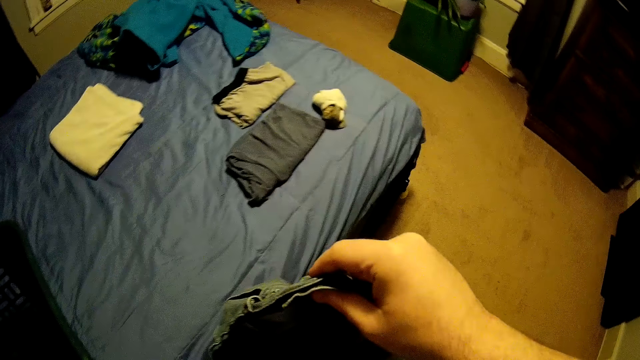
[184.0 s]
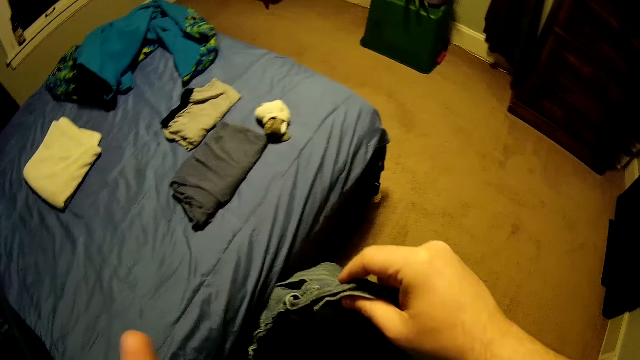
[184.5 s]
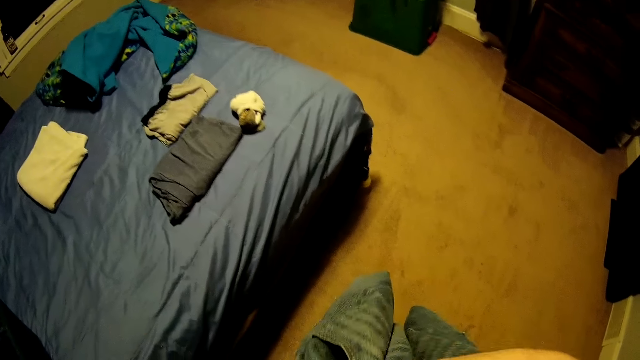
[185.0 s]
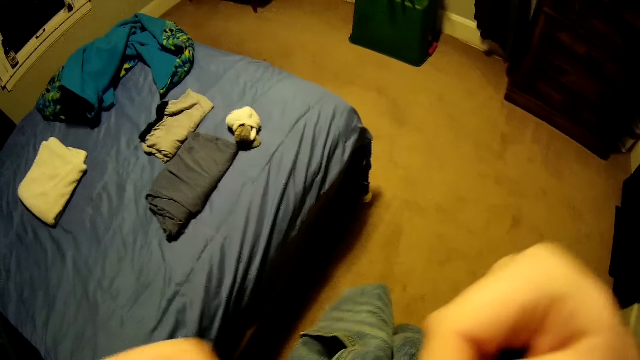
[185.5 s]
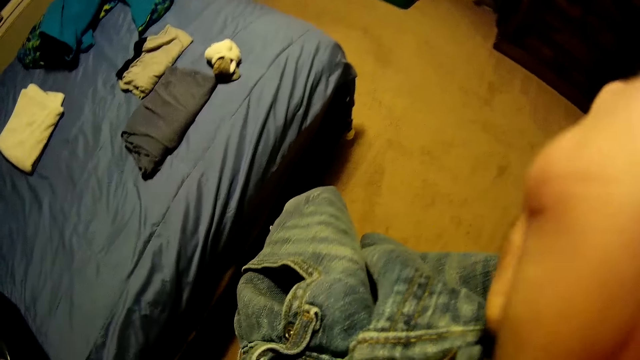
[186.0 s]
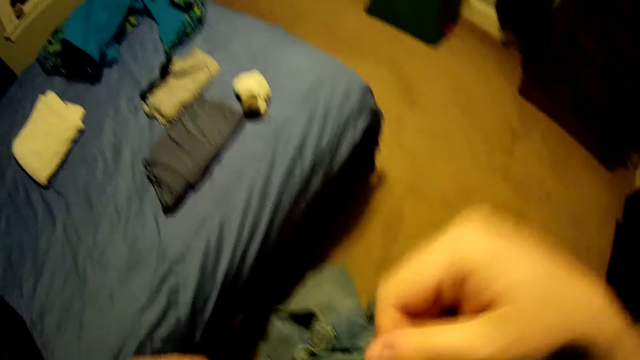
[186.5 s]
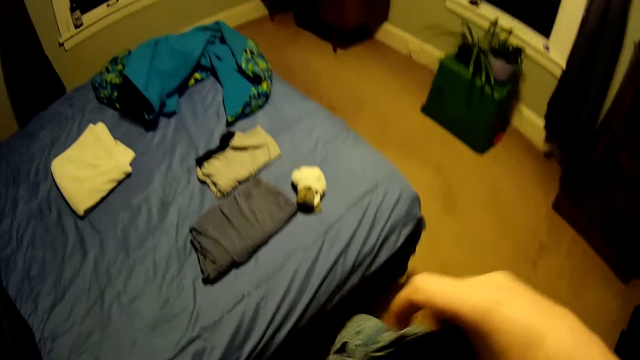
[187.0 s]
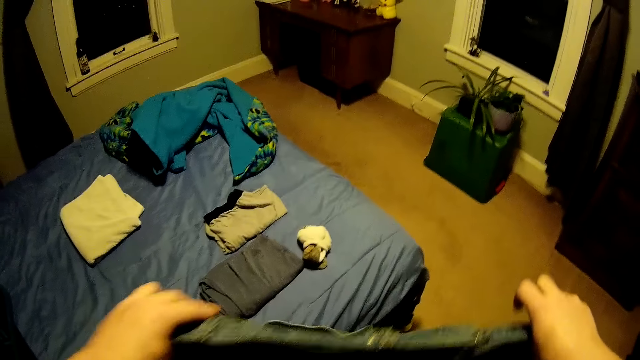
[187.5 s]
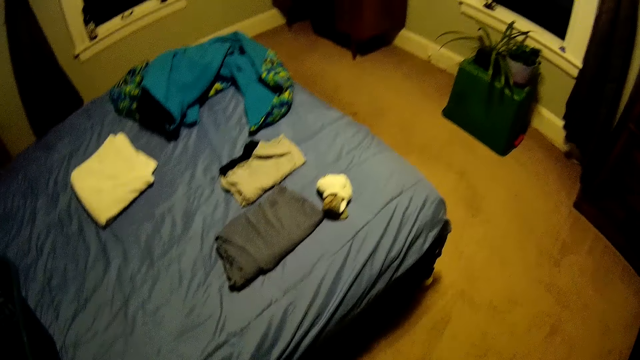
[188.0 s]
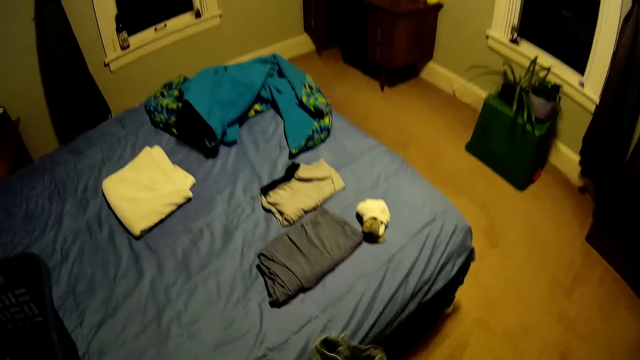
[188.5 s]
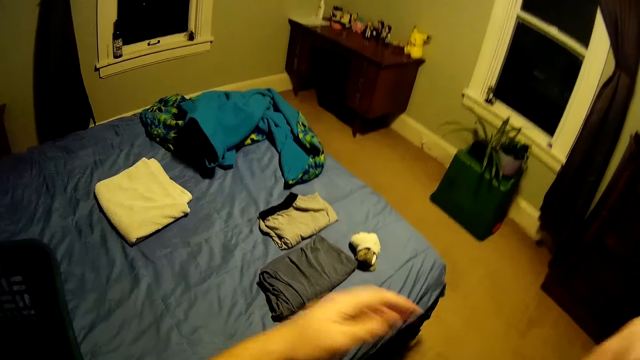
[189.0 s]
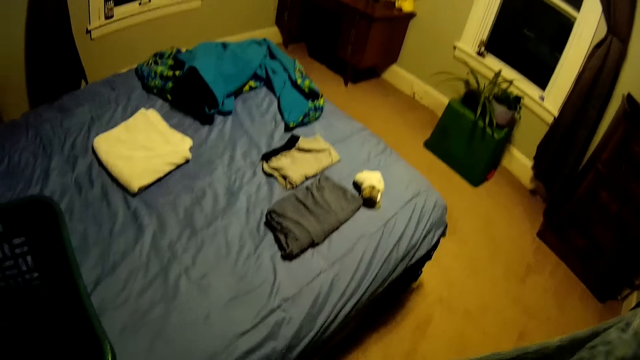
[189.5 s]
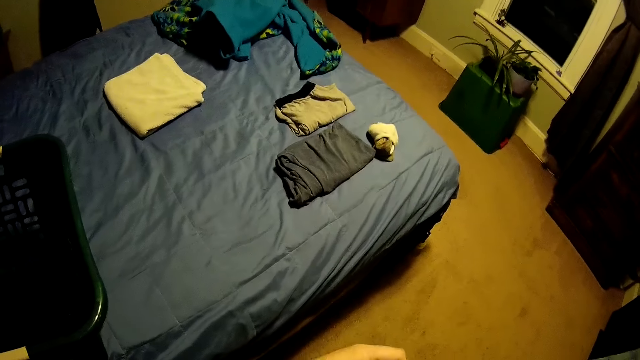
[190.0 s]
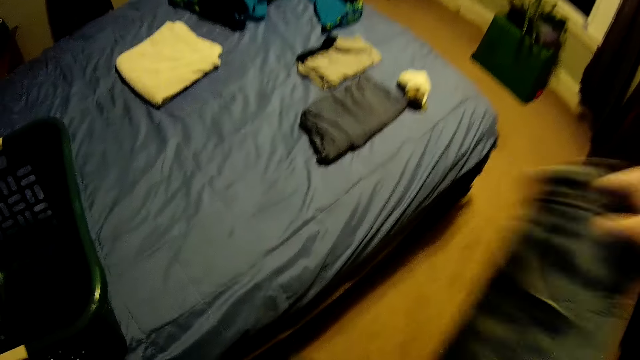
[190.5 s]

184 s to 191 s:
The camera wearer touches part of the body.

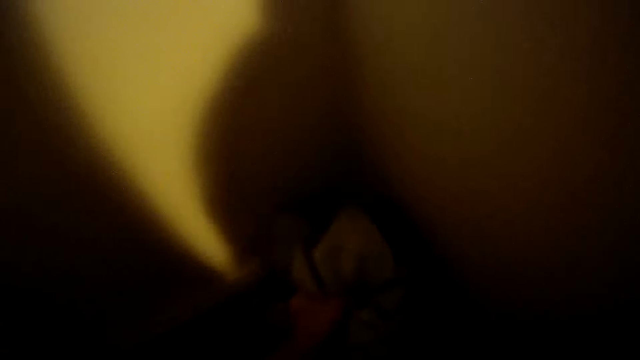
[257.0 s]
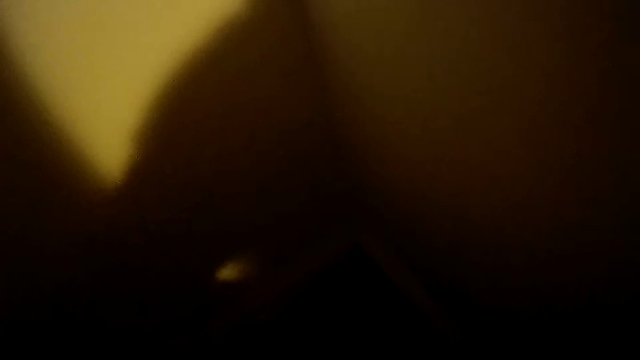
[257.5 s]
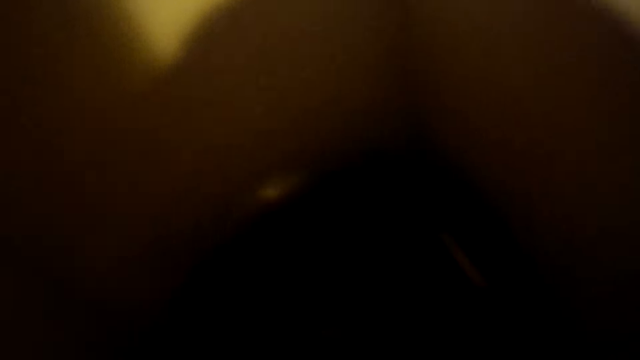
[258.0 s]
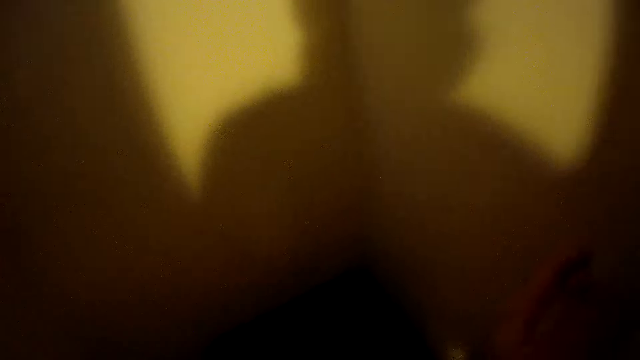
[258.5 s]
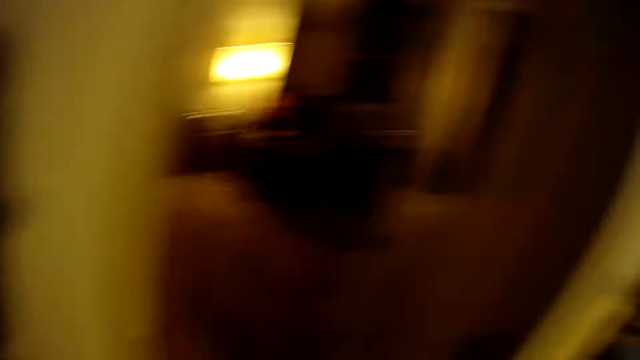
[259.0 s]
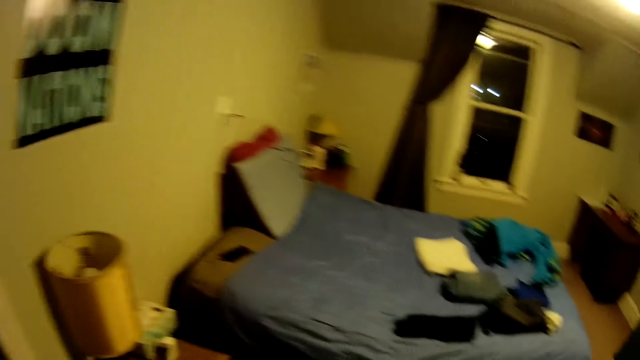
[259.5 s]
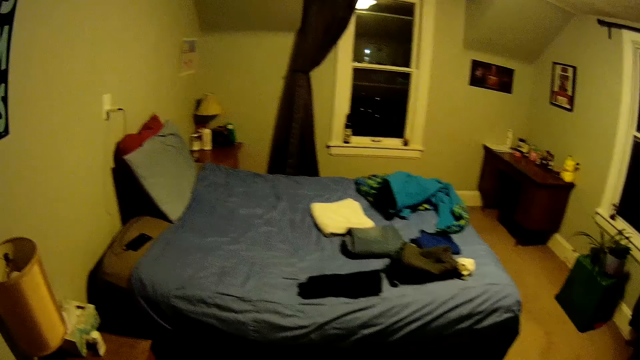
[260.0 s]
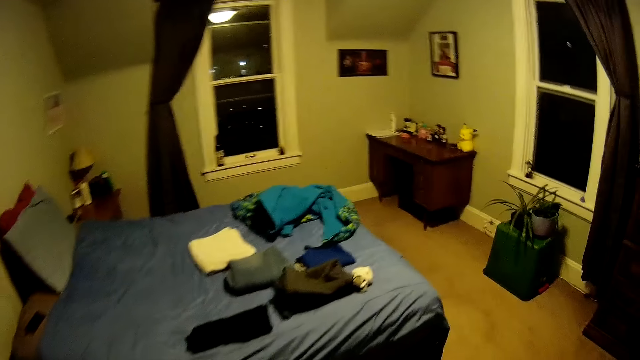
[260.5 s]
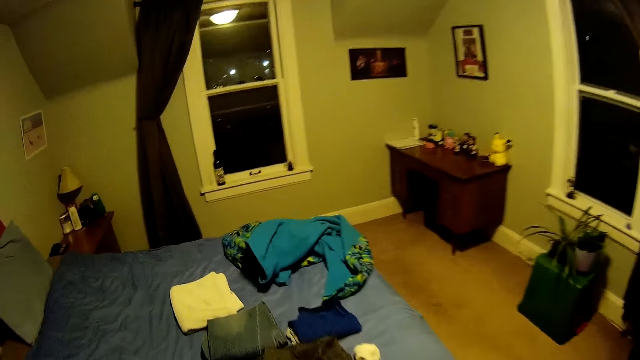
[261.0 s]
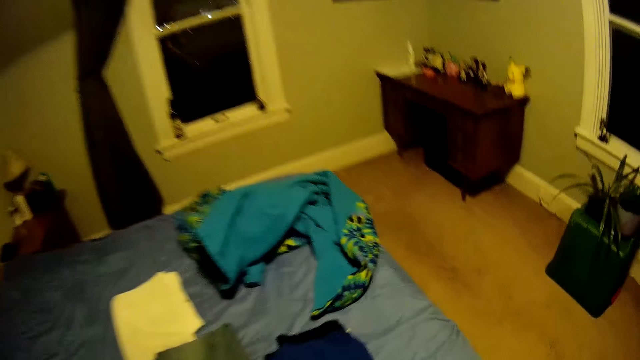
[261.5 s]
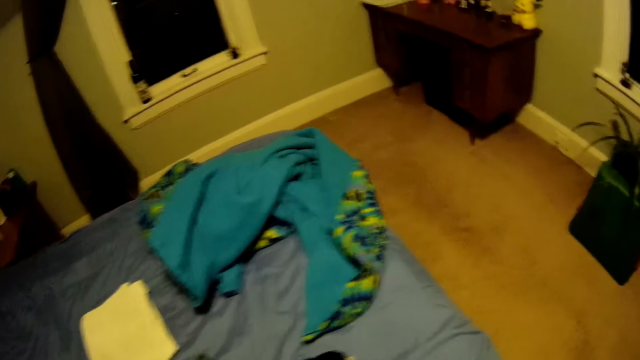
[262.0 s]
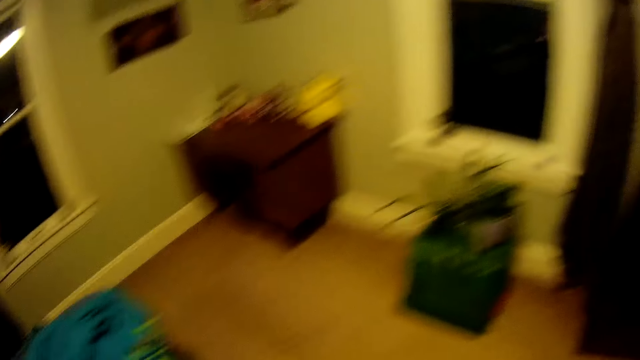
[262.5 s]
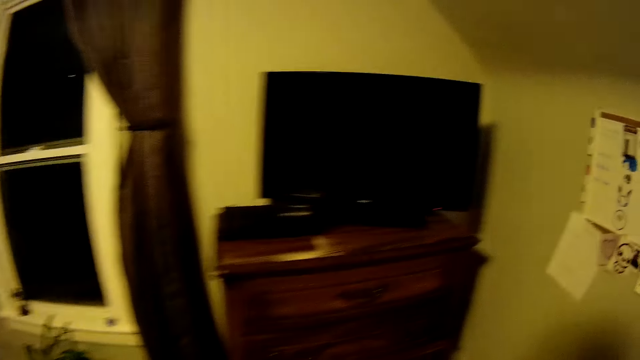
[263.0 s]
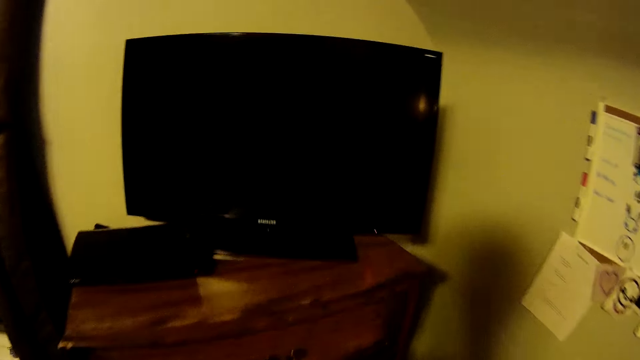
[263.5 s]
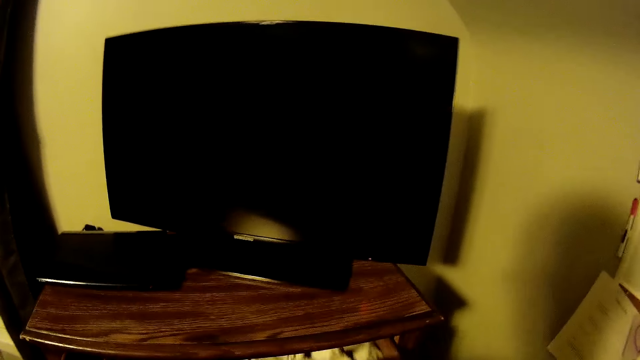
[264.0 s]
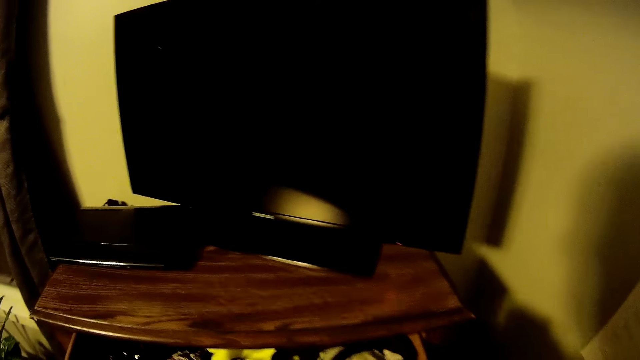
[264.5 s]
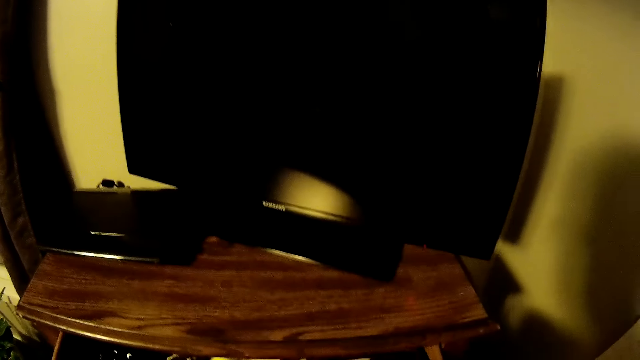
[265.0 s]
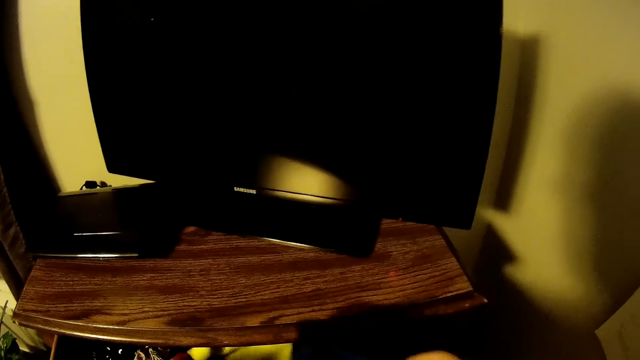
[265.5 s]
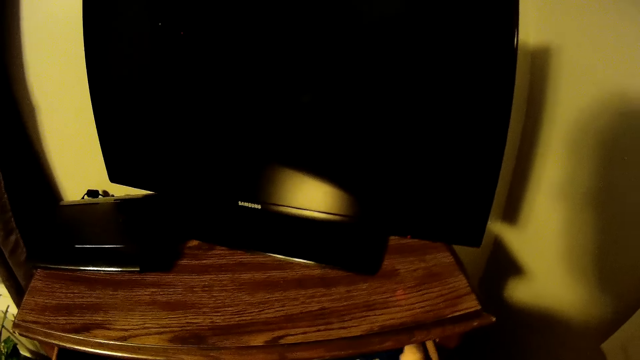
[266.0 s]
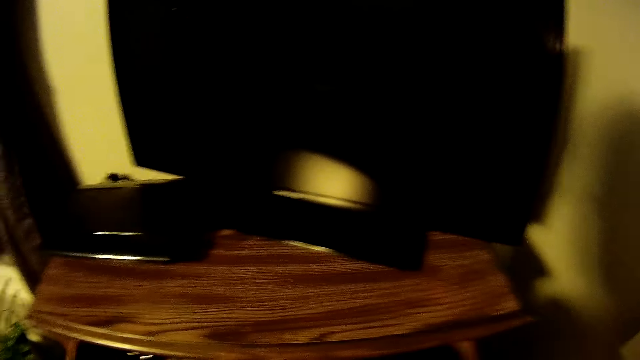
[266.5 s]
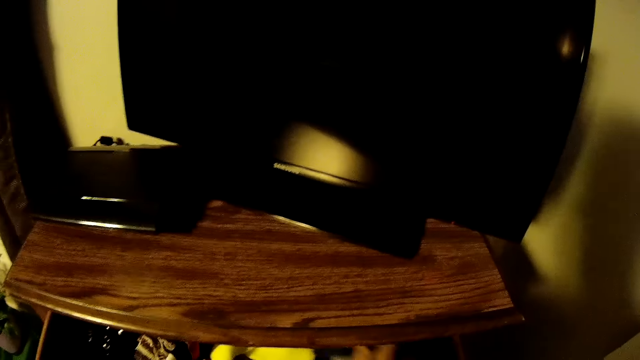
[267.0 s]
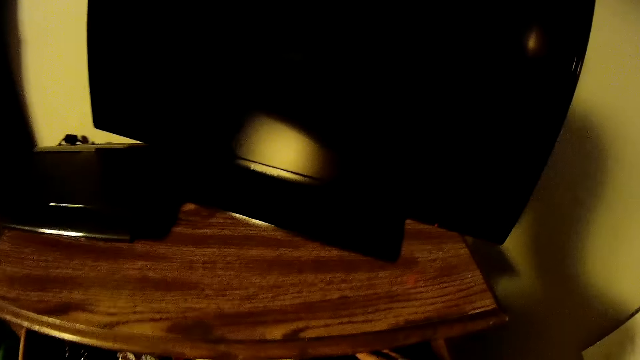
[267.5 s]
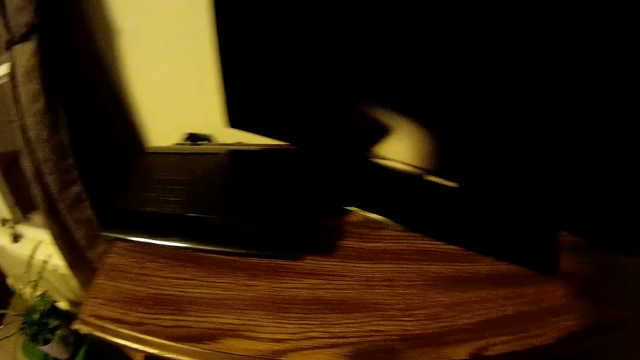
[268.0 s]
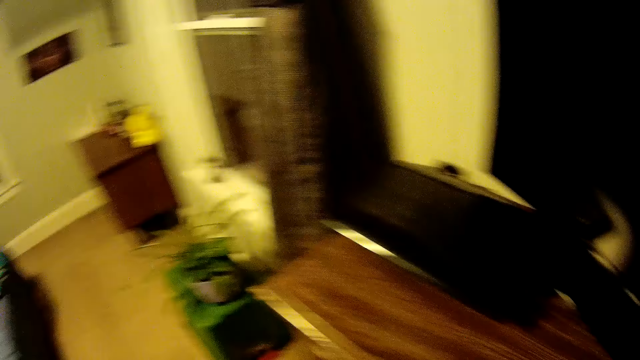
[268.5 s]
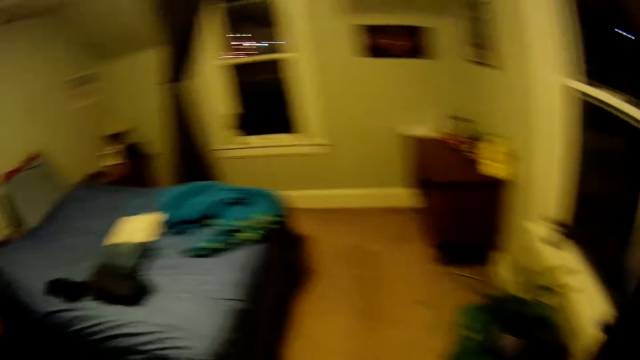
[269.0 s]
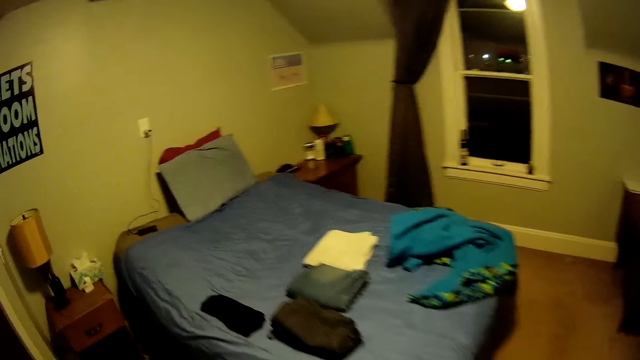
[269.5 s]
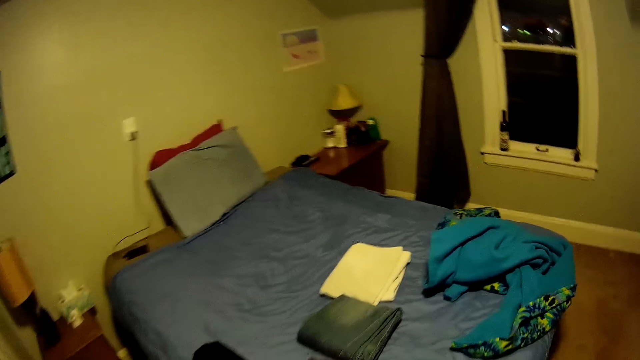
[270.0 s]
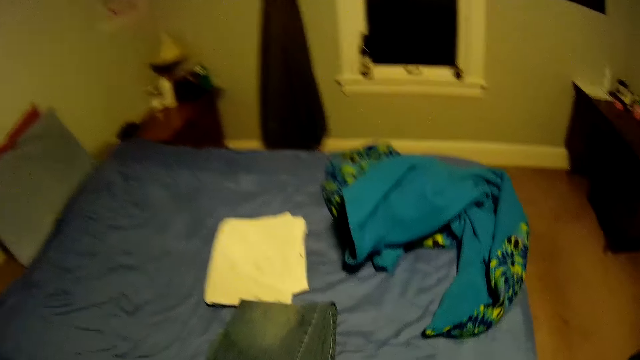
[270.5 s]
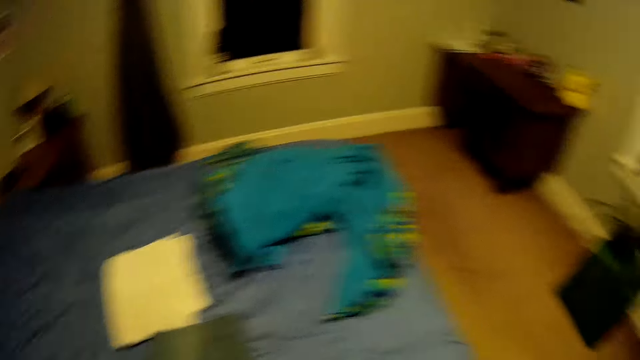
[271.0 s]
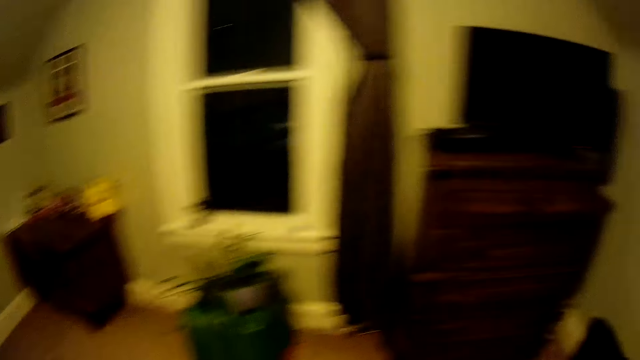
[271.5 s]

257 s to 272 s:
The camera wearer sorts the clothes. They close the laundry bucket. They put the laundry basket in the wardrobe. They walk in the room. They go back. They open the drawer. They throw trash in a trash bin. They close the drawer.
